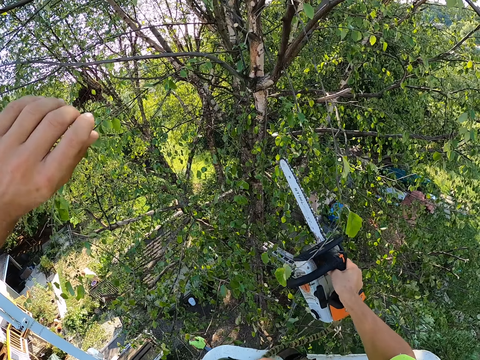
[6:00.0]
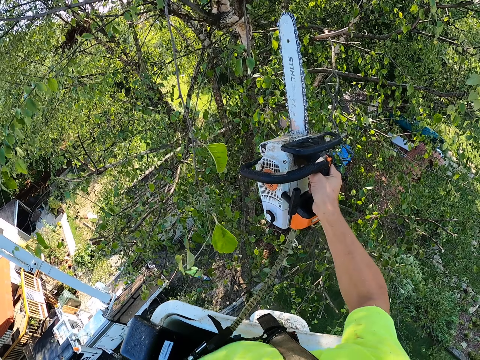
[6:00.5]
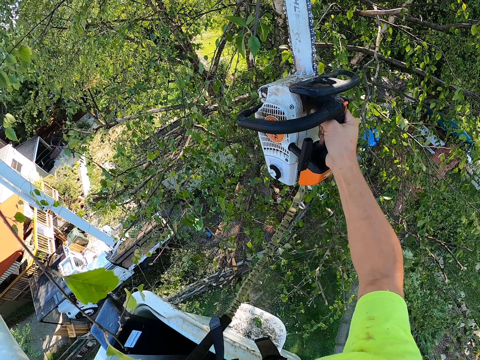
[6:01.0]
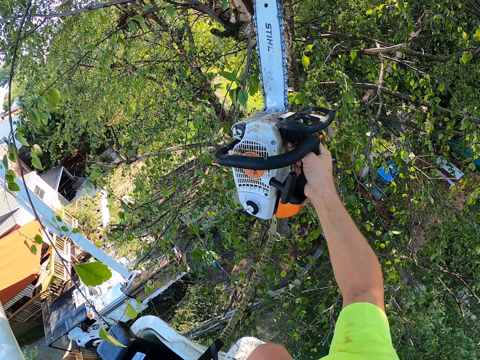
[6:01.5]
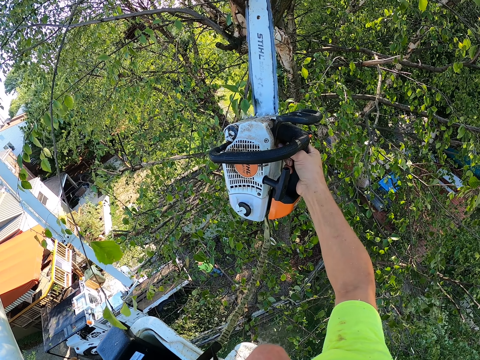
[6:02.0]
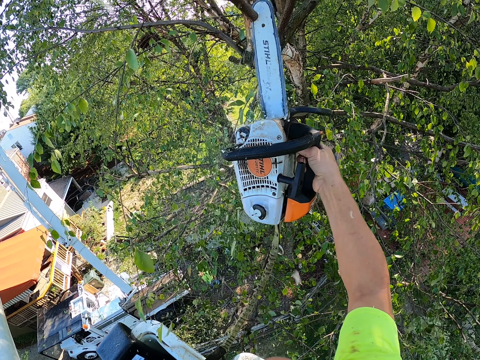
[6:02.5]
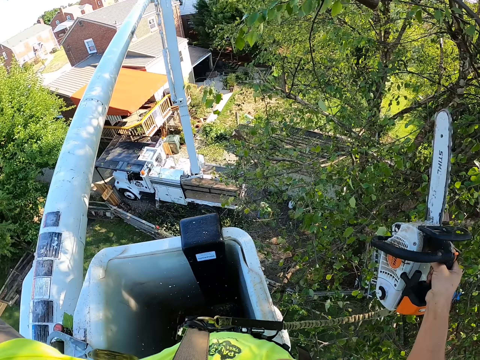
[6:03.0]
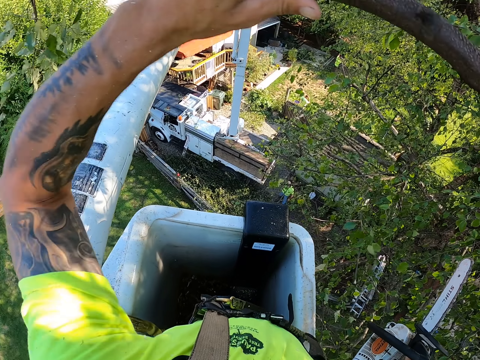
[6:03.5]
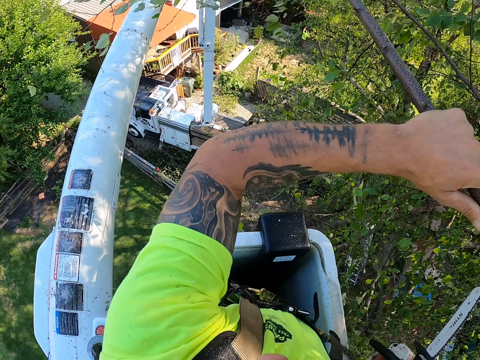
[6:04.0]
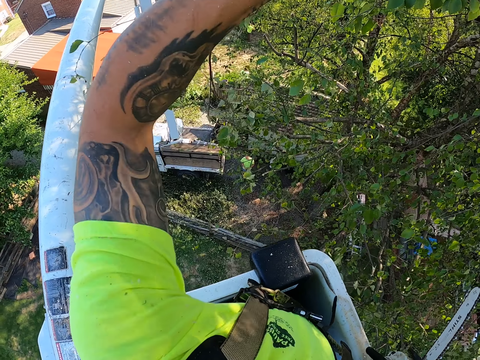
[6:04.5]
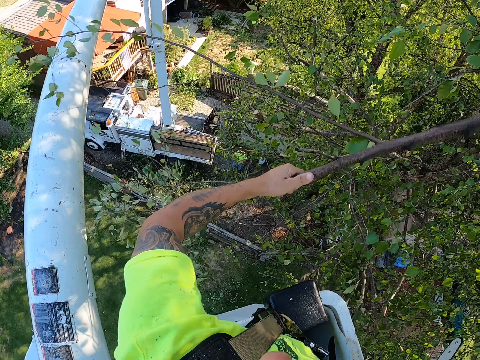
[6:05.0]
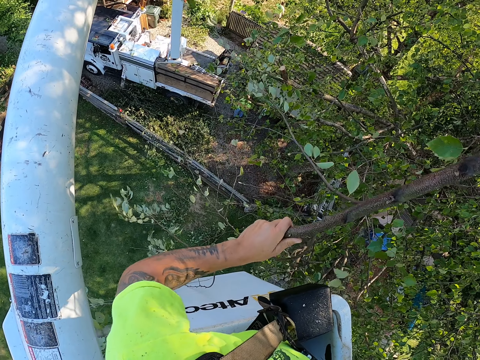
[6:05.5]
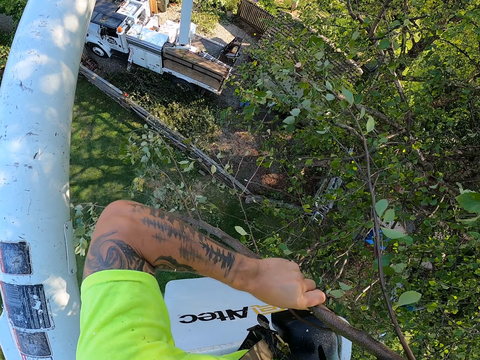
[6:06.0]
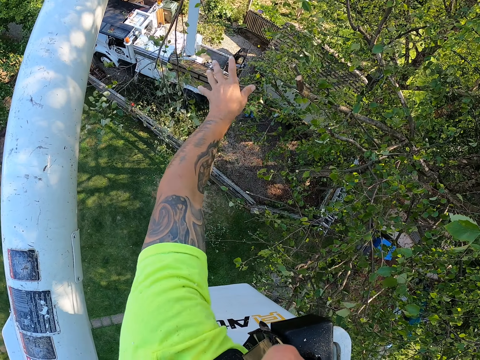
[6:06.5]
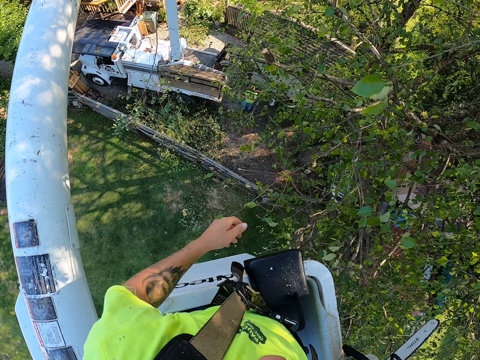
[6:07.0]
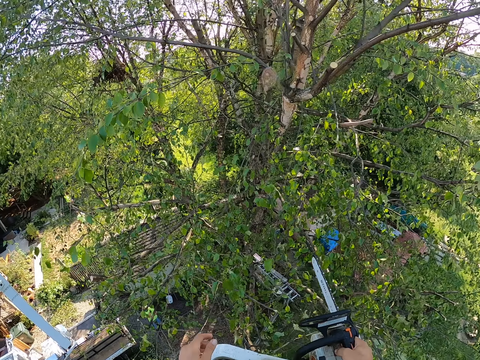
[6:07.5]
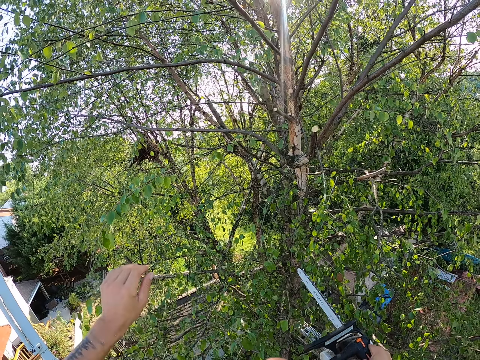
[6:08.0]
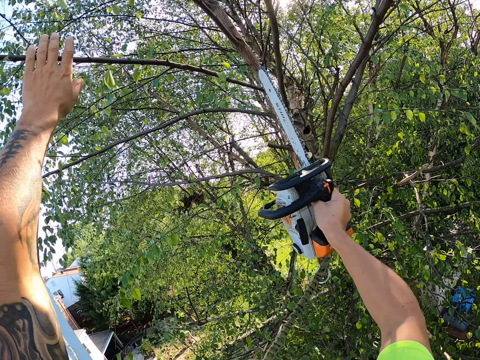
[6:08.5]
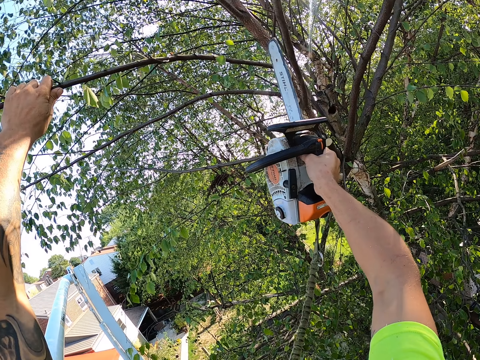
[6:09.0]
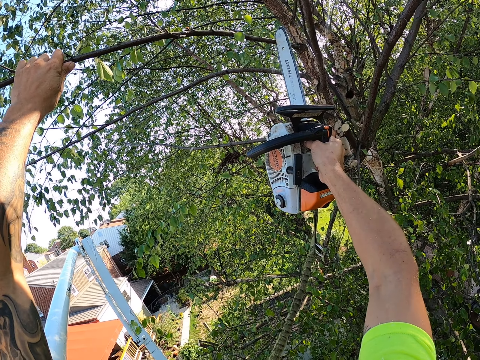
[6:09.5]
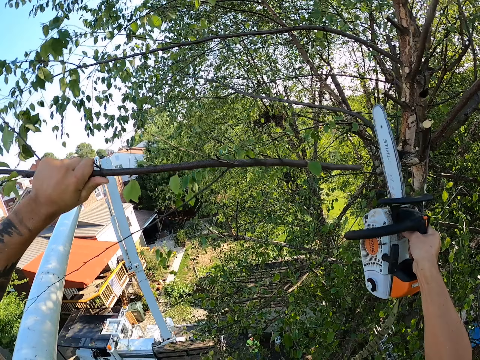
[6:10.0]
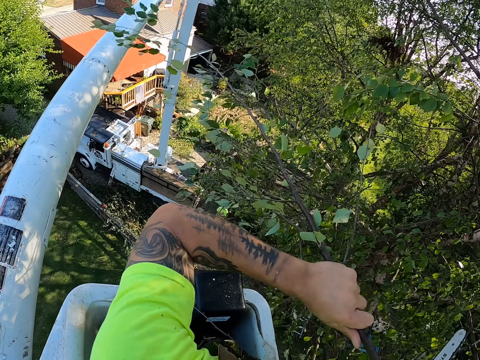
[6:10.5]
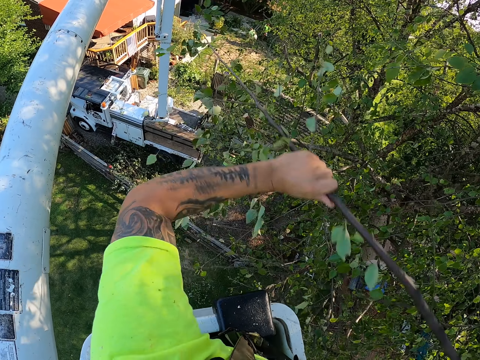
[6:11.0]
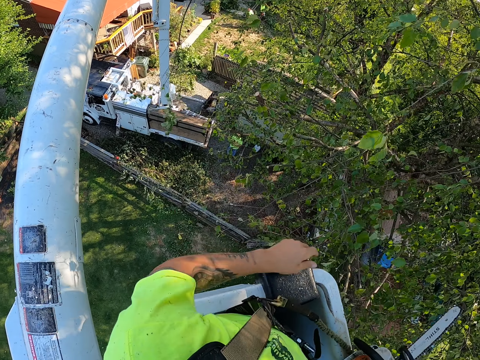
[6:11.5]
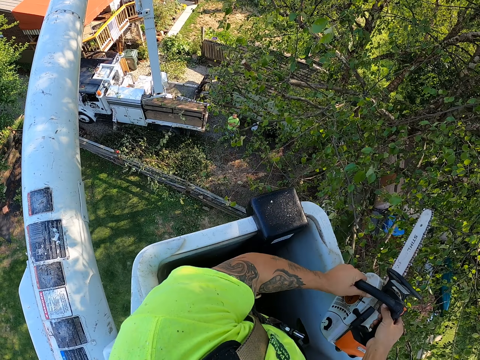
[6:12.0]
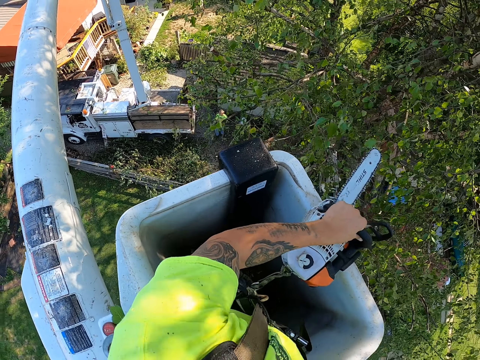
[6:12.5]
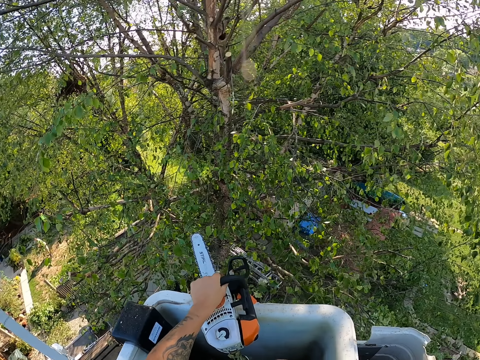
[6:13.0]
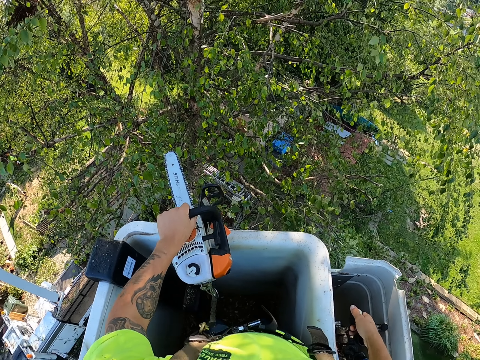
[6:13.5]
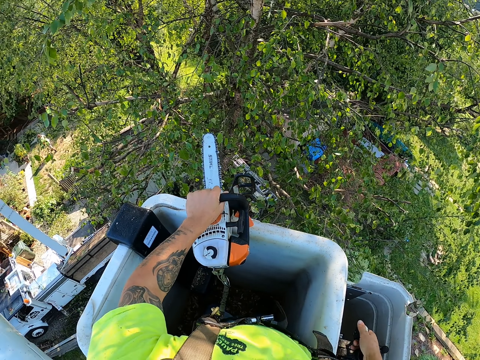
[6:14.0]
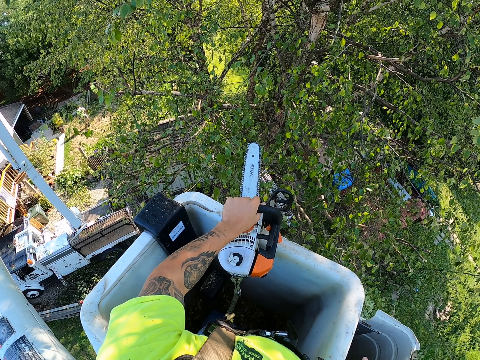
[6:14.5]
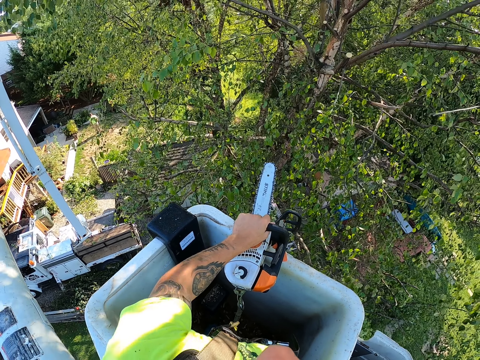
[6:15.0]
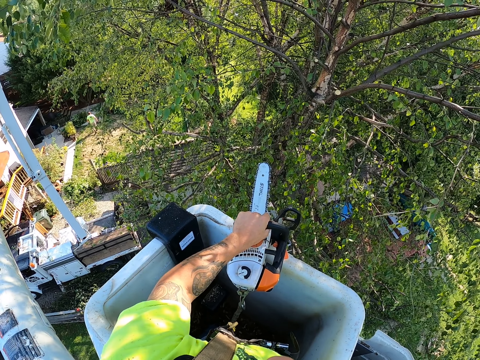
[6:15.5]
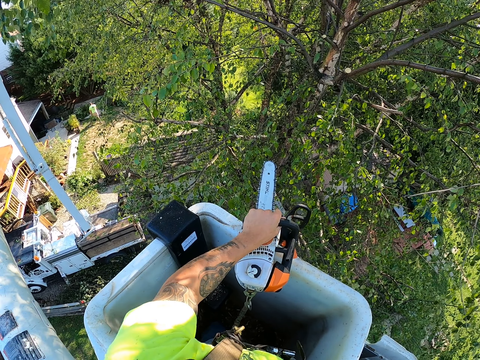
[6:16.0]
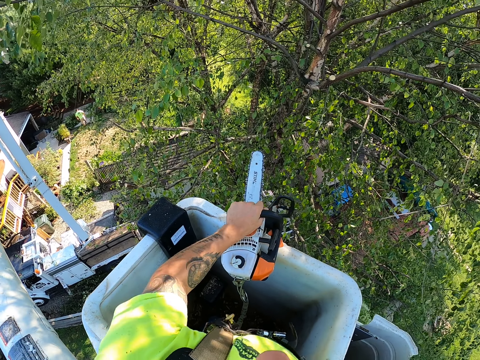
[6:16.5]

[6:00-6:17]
The camera wearer cuts the tree branch with the chain saw in his right hand. He drops the tree branch from a cherry picker on the ground with his left hand. He throws the branch. He grabs a tree branch with his left hand, cuts the tree branch with the chain saw in his right hand and holds the branch. He drops the tree branch from the cherry picker on the ground with his left hand. He throws the branch. He passes the chainsaw from his right hand to his left hand. He adjusts the cherry picker with the control sticks in his right hand.

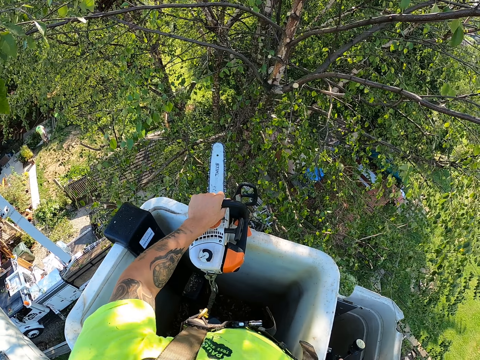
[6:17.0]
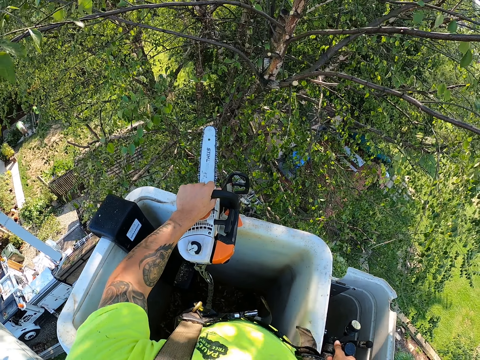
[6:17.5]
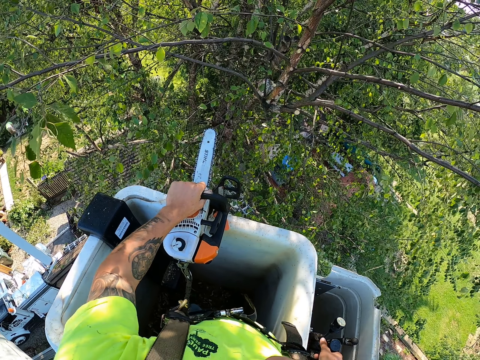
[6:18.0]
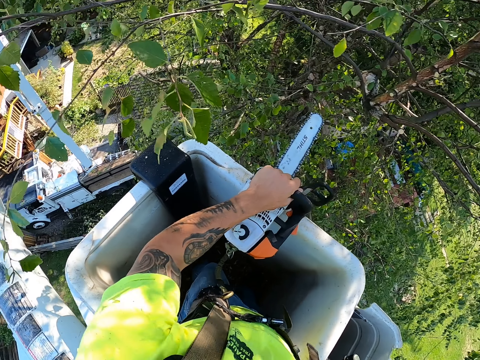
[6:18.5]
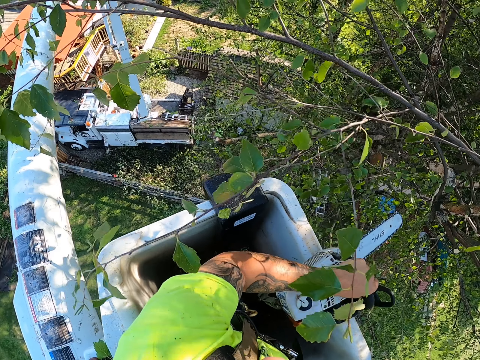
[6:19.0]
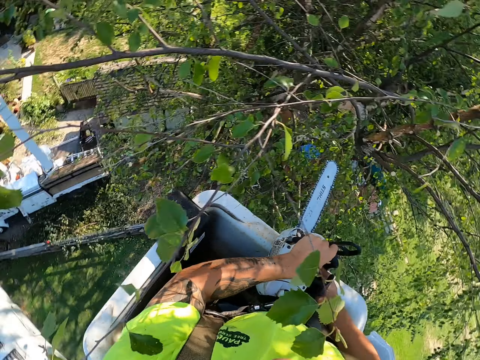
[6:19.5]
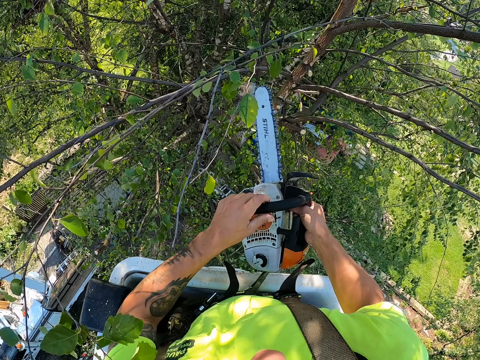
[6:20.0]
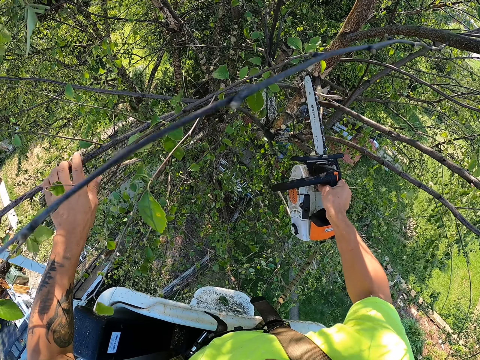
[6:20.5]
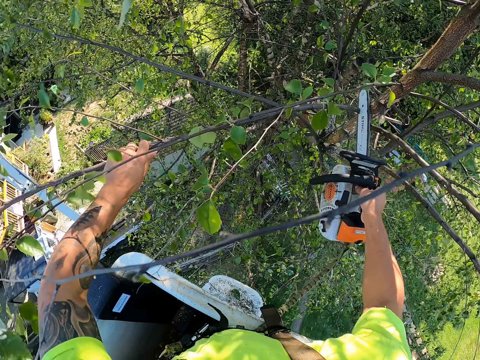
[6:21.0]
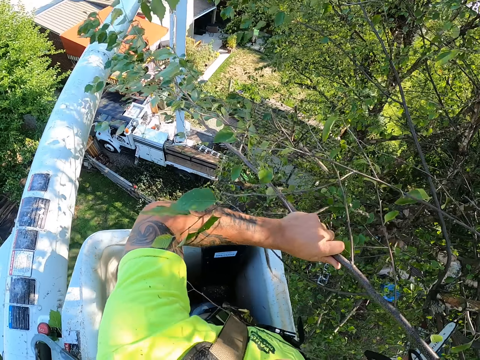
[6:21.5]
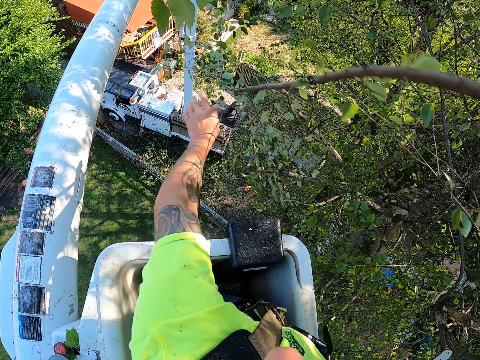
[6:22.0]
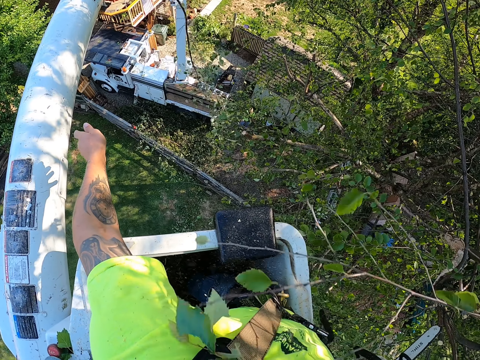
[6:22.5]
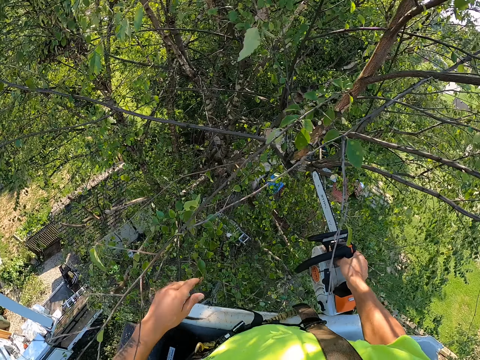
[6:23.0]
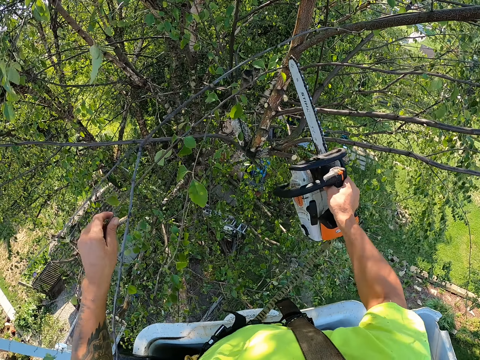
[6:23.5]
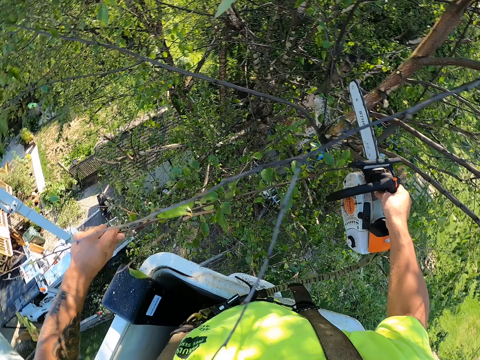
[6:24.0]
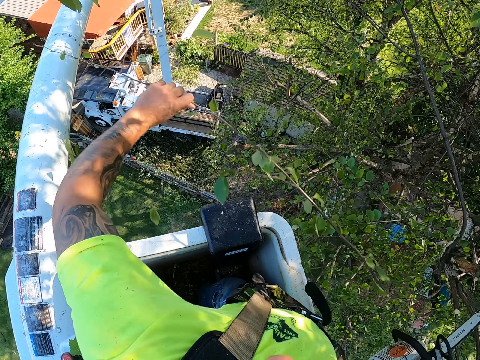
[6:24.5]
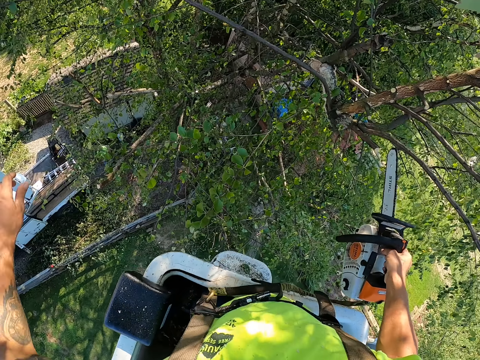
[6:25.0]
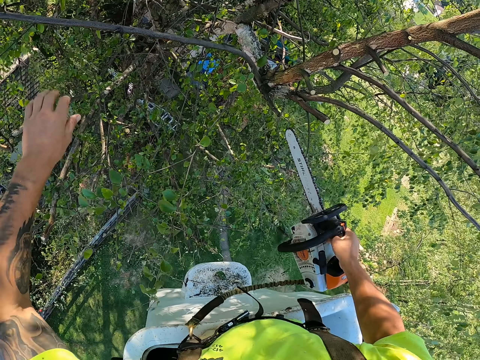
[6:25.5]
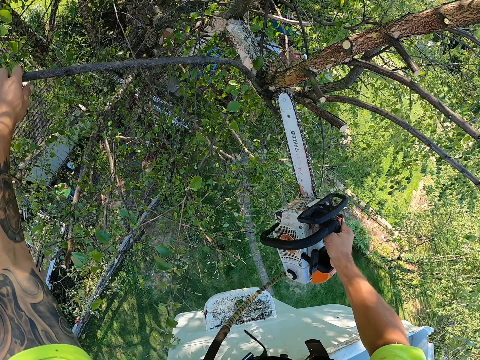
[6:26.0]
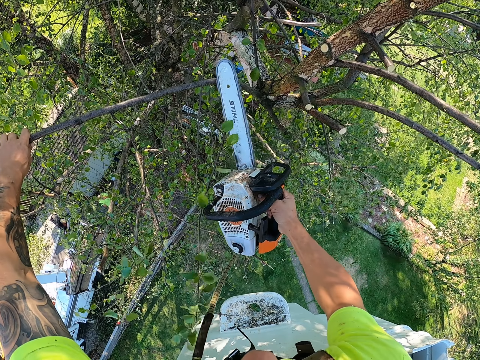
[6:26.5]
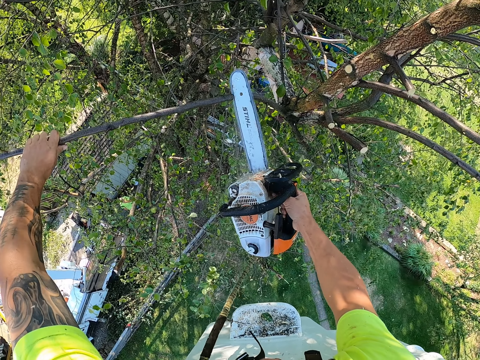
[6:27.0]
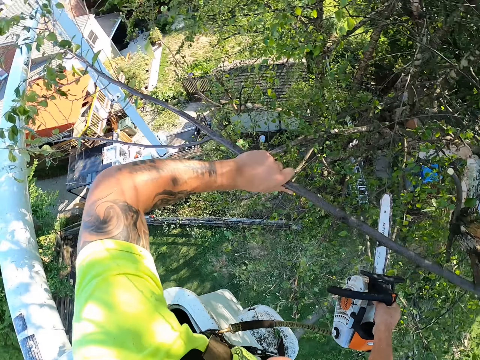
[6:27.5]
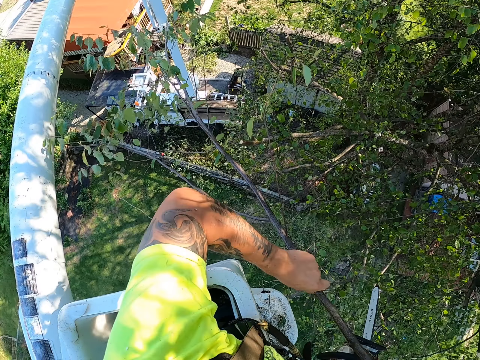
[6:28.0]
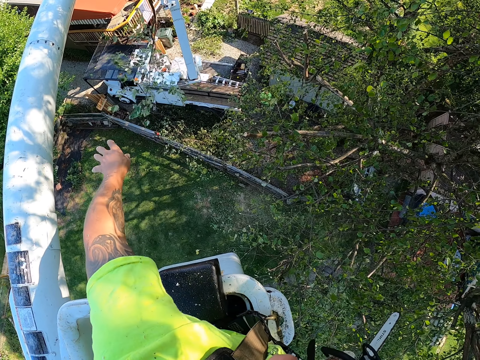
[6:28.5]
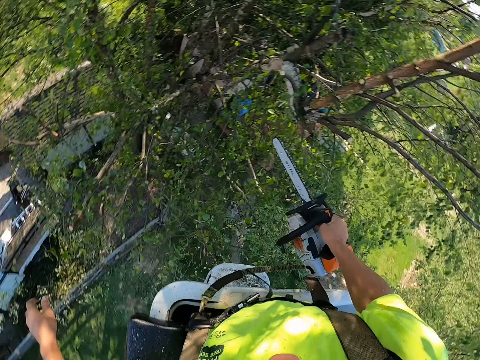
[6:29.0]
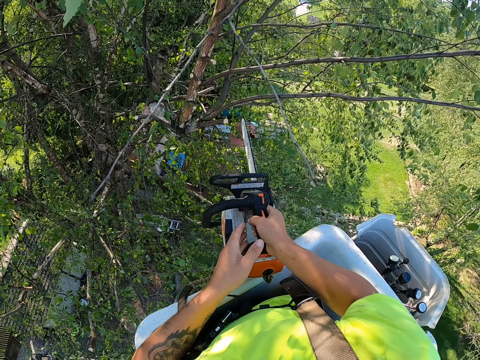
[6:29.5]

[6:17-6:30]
The camera wearer passes the chainsaw from his left hand to his right hand. He grabs a tree branch with his left hand. He holds another branch. He cuts the branch. He drops the tree branch from a cherry picker on the ground with his left hand. He throws the branch. He grabs the tree branch with his left hand and cuts the tree branch with the chain saw in his right hand. He drops the tree branch from the cherry picker on the ground with his left hand. He throws the branch. He grabs the tree branch with his left hand and cuts the tree branch with the chain saw in his right hand. He holds the branch. He drops the tree branch from the cherry picker on the ground with his left hand. He throws the branch. He passes the chainsaw from his right hand to his left hand.
